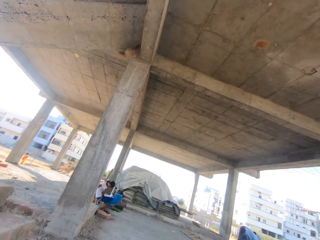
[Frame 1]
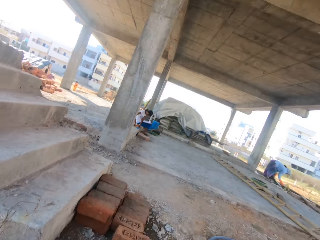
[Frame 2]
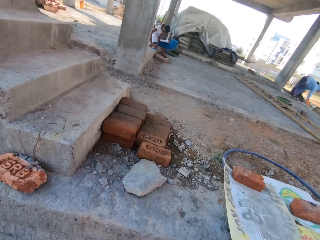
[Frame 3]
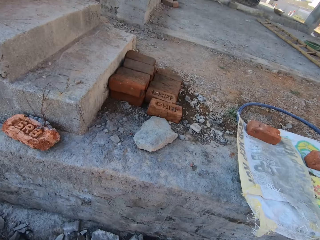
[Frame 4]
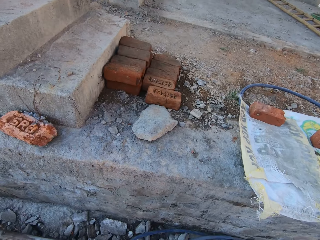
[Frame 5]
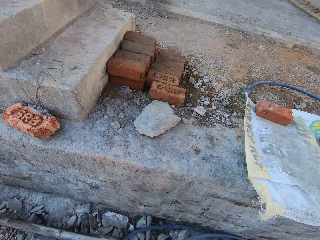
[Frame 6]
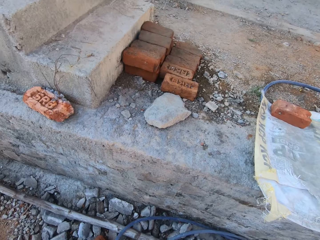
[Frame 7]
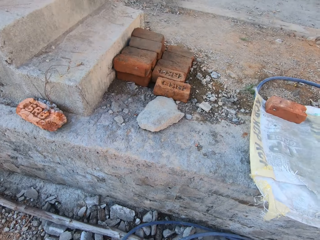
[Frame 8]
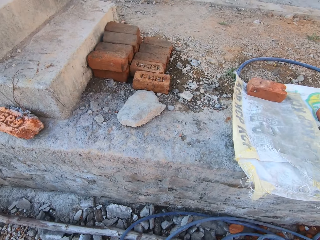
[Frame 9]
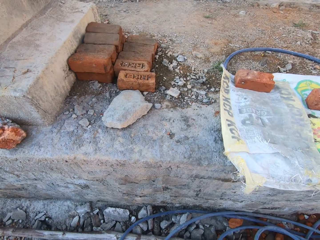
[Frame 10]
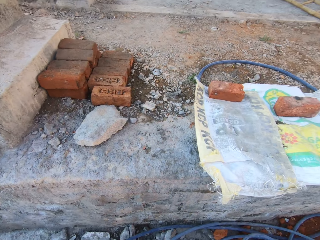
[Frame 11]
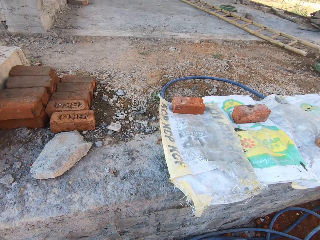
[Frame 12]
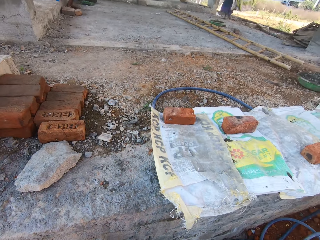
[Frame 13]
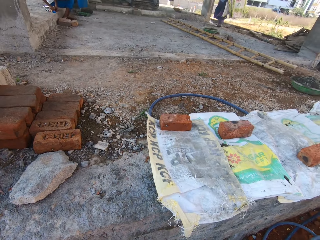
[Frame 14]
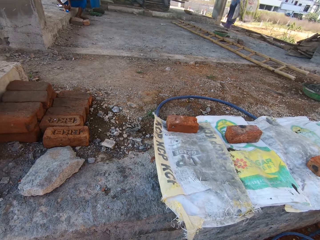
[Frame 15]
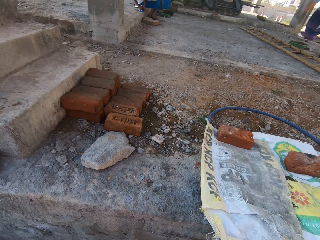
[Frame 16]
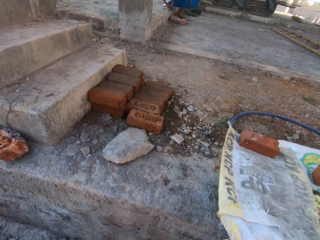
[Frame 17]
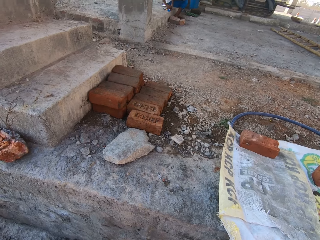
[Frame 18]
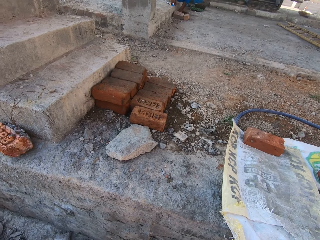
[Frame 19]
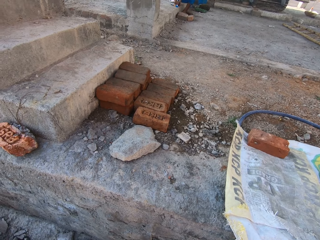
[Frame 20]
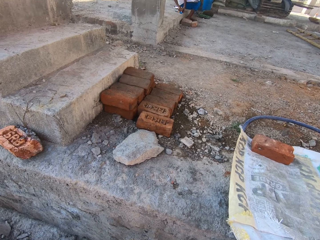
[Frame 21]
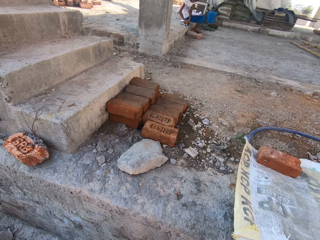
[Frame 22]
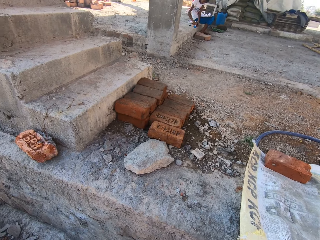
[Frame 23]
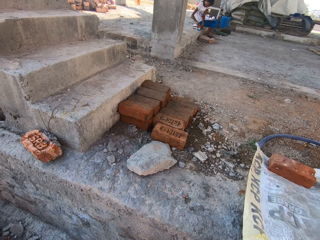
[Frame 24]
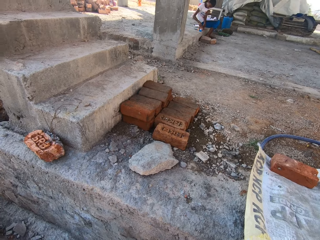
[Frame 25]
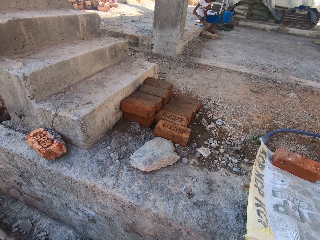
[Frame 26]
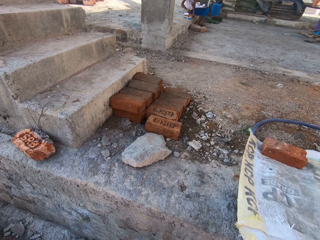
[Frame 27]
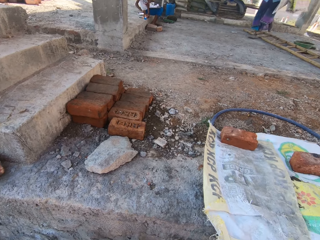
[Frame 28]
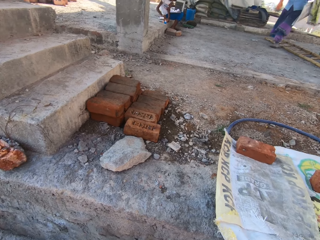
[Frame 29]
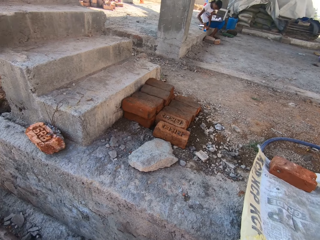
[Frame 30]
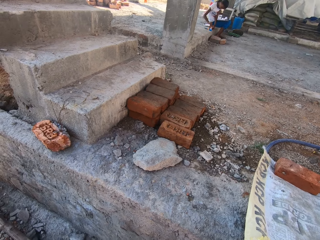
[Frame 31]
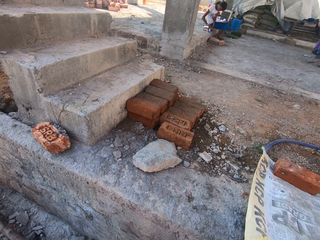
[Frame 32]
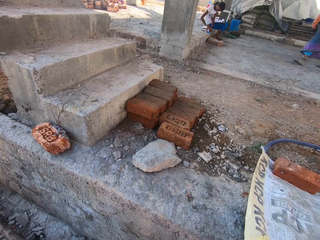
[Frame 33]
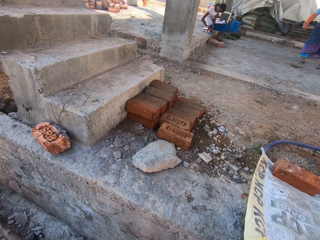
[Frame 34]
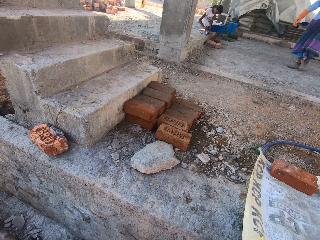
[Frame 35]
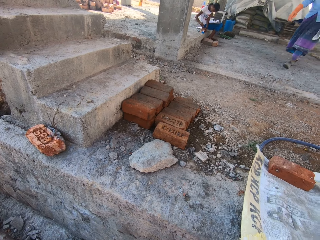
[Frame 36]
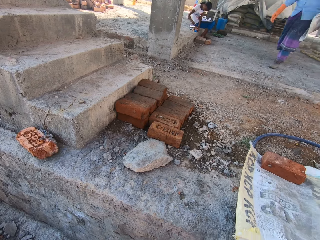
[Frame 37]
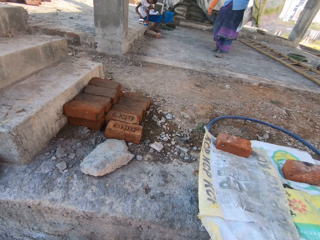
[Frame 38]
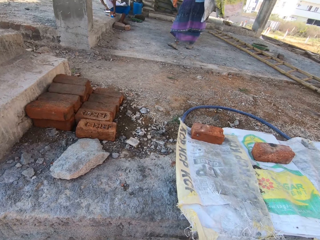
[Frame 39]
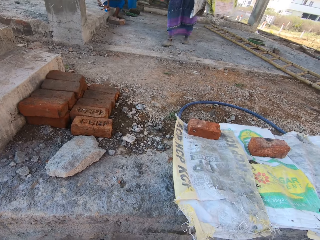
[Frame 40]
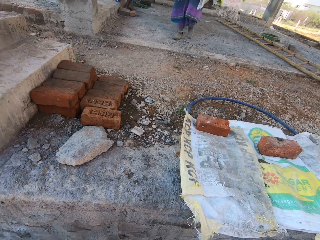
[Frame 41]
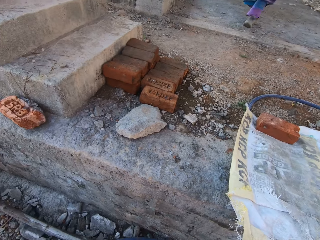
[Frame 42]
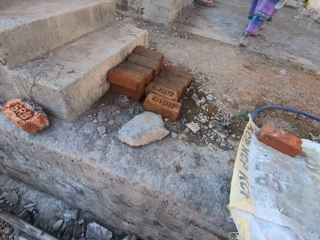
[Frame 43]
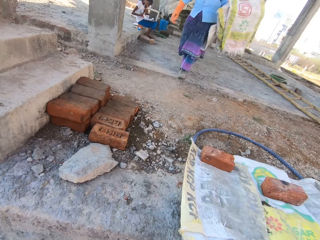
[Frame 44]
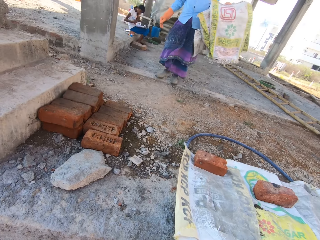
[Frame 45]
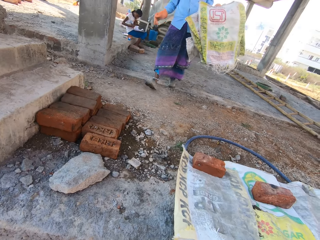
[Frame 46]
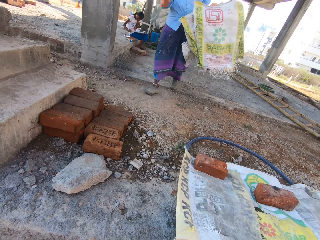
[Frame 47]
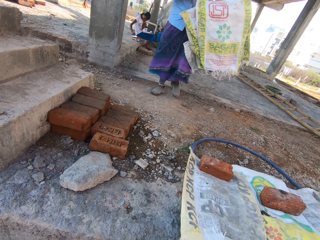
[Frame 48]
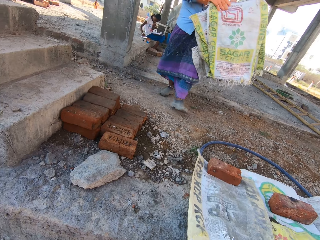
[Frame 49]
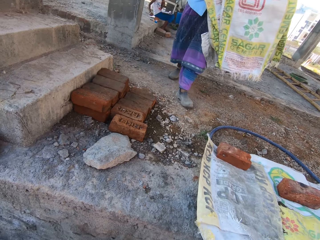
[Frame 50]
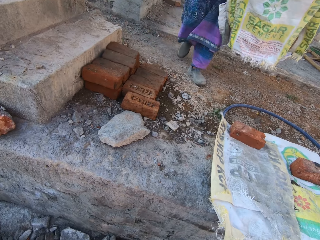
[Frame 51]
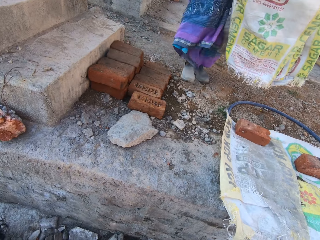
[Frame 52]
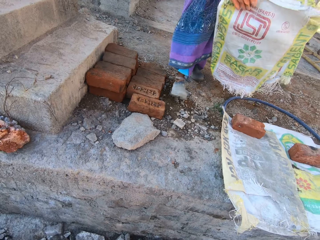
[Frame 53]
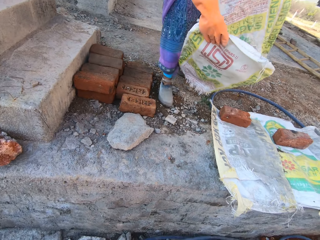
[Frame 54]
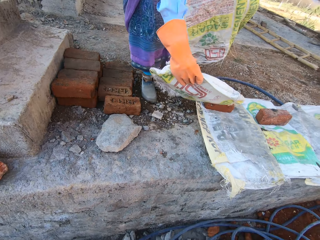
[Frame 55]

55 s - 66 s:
The camera wearer stares at the sack. A lady walks around the compound.

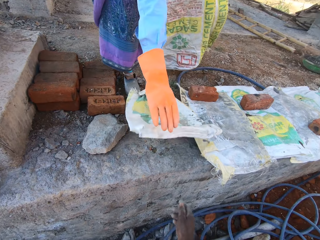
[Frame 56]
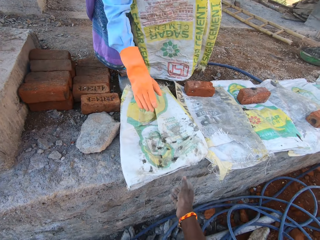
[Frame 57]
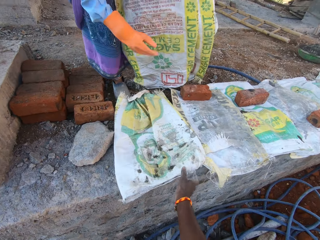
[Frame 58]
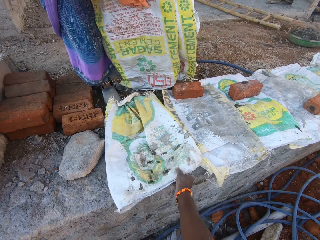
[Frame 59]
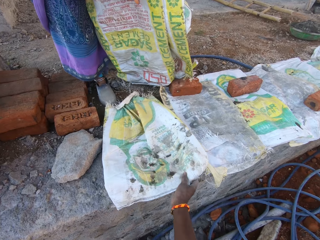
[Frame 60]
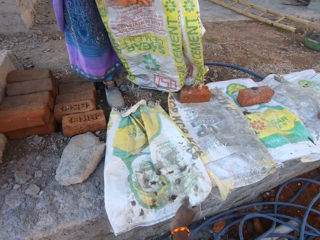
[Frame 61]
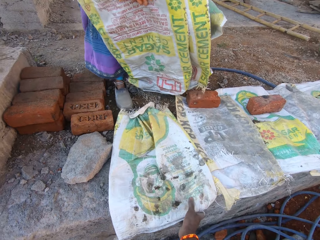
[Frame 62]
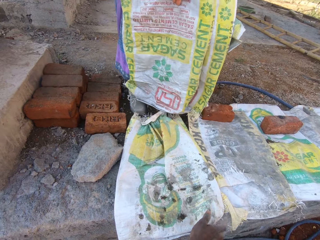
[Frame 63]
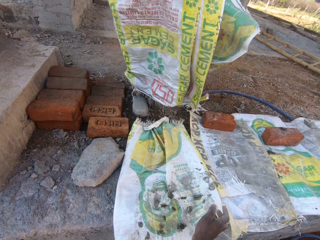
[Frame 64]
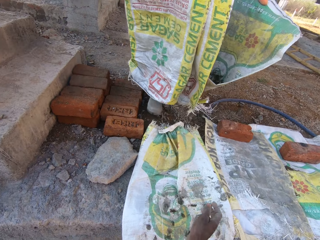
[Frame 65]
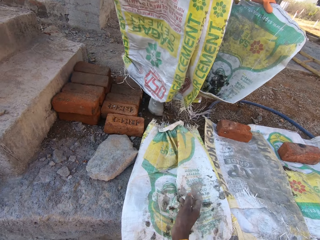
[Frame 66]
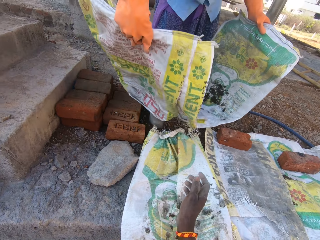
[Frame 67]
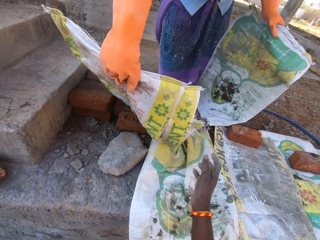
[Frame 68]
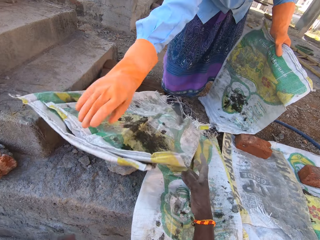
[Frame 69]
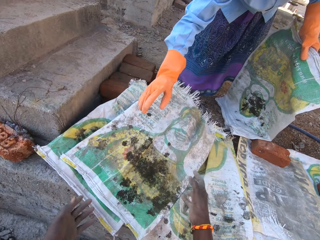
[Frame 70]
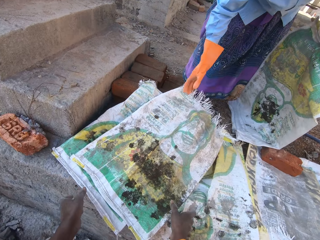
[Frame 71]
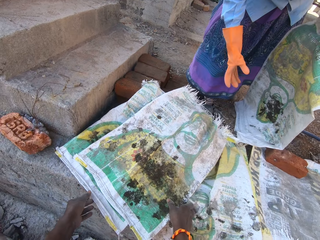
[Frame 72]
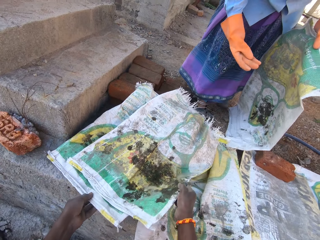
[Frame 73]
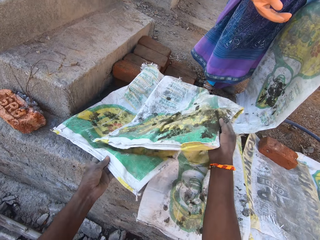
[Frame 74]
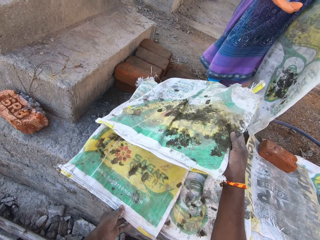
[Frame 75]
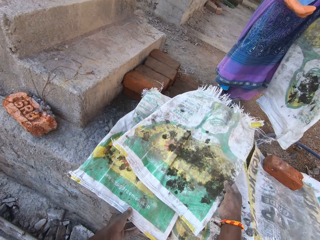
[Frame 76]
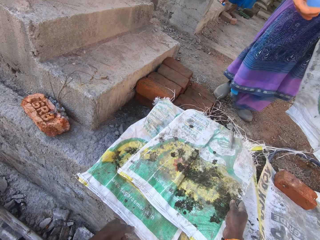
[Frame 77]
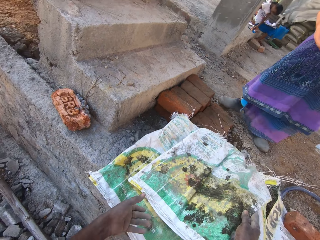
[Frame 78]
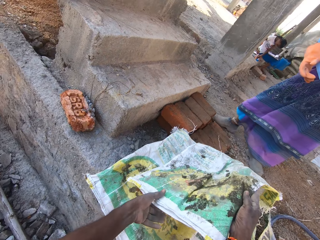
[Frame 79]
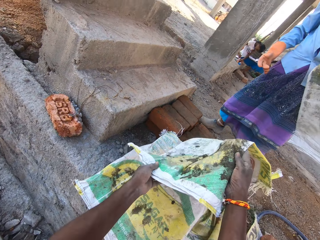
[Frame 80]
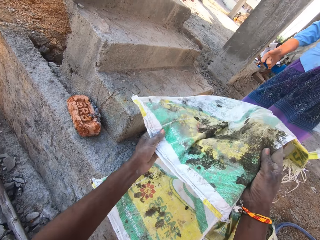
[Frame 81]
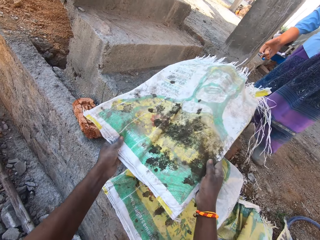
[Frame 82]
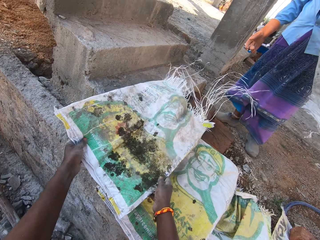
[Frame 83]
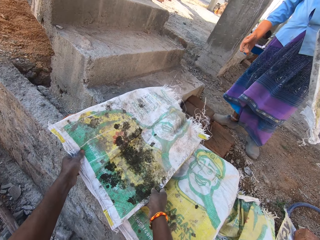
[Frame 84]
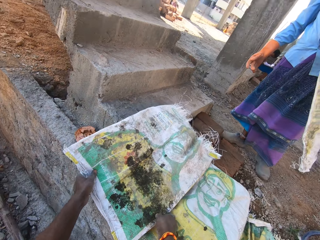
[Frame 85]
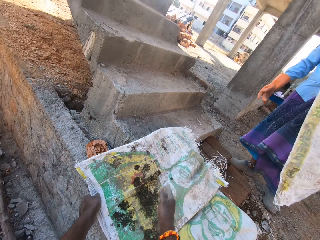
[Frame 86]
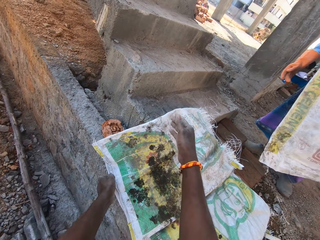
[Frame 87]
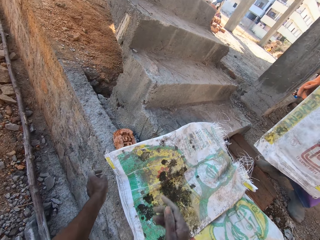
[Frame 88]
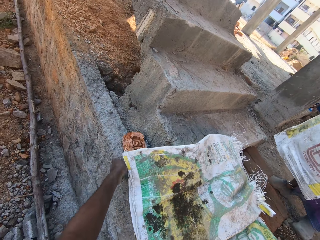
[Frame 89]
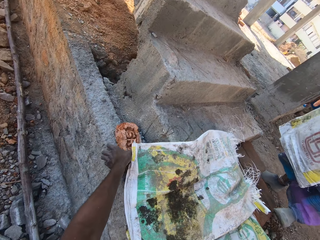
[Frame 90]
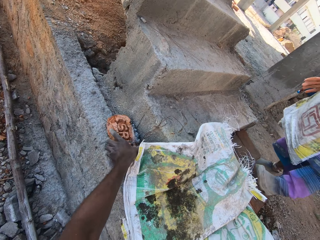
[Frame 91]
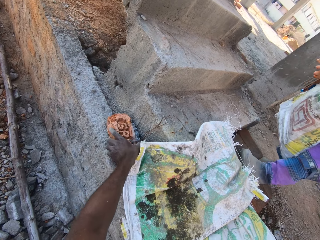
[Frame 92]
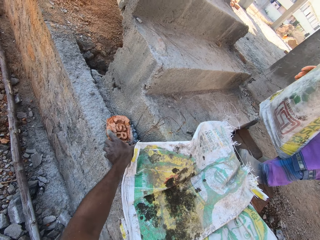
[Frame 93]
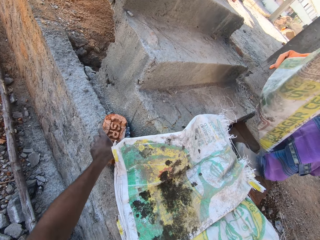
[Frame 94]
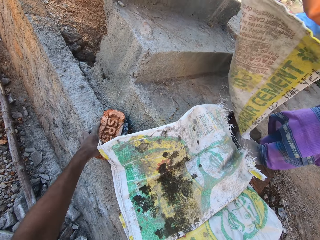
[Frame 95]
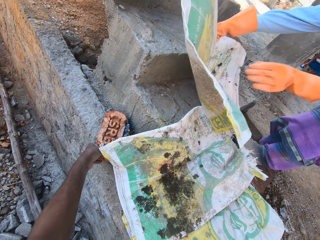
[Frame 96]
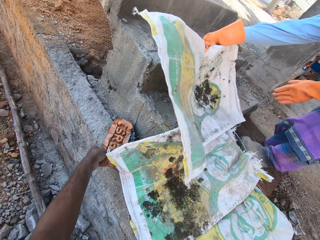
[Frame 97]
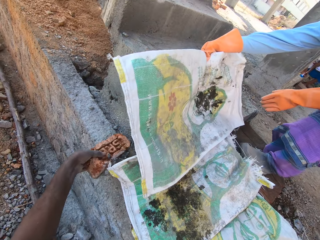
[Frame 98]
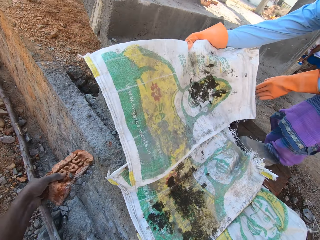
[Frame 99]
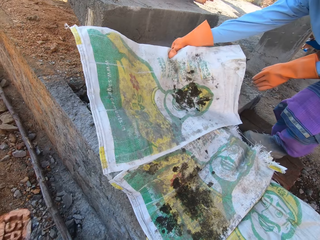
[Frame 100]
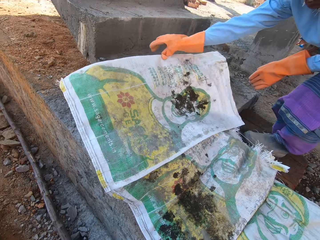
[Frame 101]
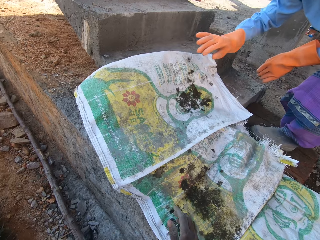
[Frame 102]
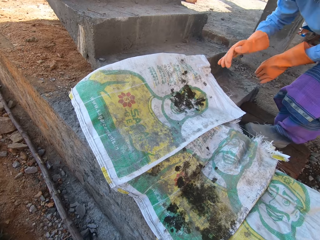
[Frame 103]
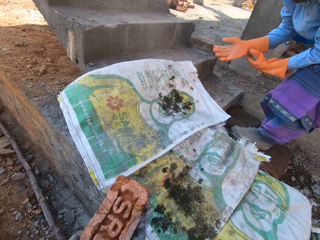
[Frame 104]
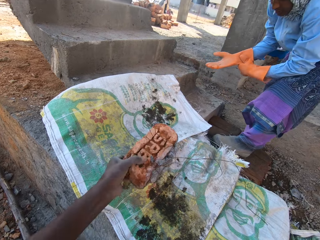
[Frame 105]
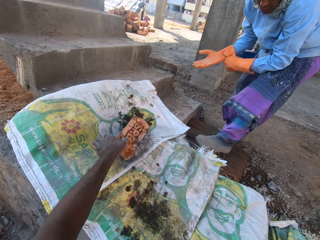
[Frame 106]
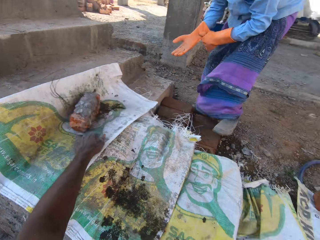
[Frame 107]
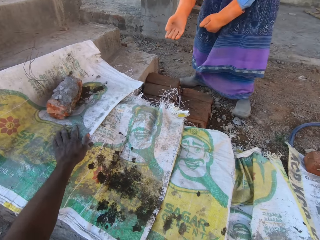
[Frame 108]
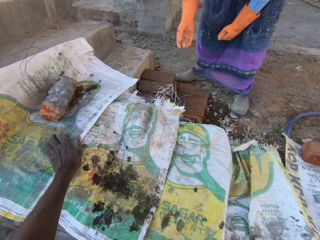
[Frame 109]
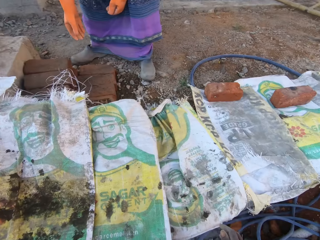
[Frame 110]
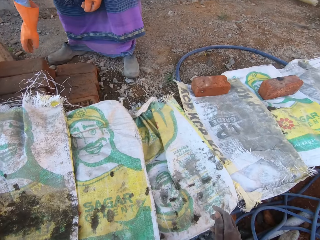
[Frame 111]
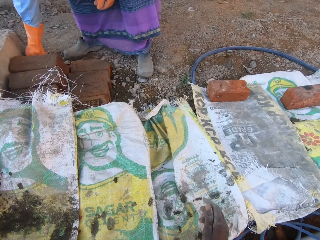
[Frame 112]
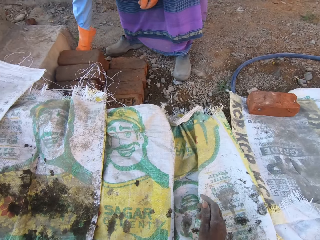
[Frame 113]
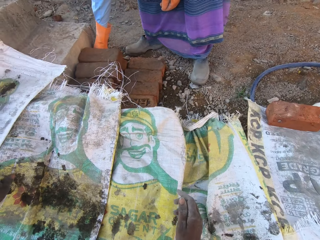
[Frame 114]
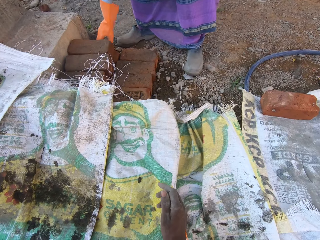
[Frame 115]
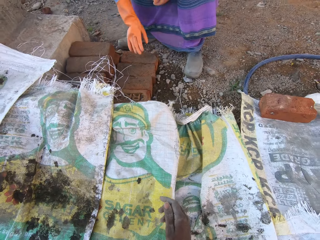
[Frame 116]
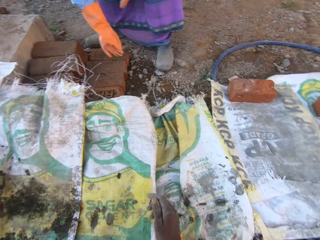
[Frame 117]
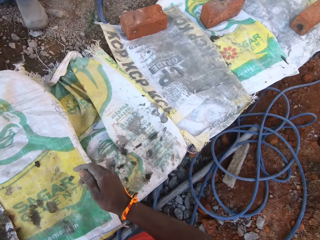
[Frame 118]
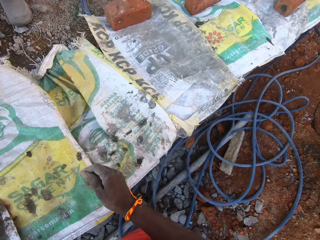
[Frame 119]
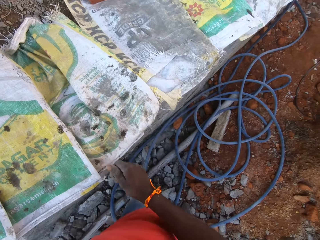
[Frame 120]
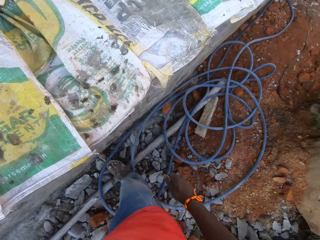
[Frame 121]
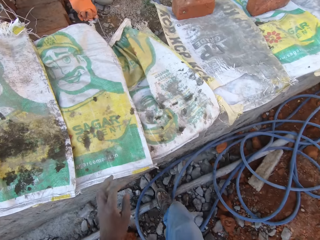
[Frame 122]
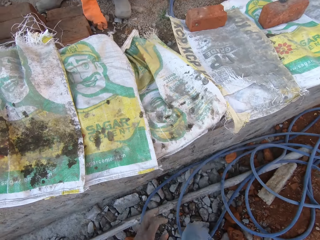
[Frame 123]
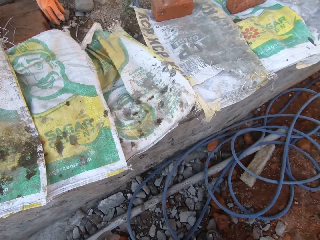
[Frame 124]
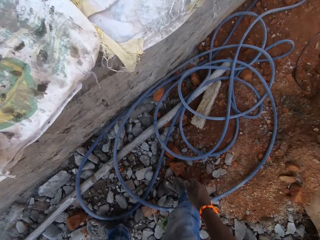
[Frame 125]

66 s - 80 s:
A lady places the sack on the wall. The camera wearer inspects the sack. The lady places the sack down. The camera wearer arranges the sack on the wall. They inspect the sack. They interact with the lady. The lady places the sack down. The camera wearer picks up the stone from the wall. They place the stone on the sack. They stare down.
